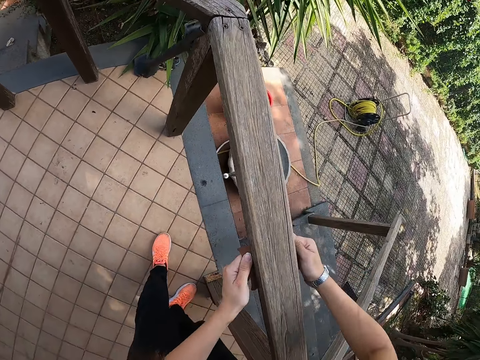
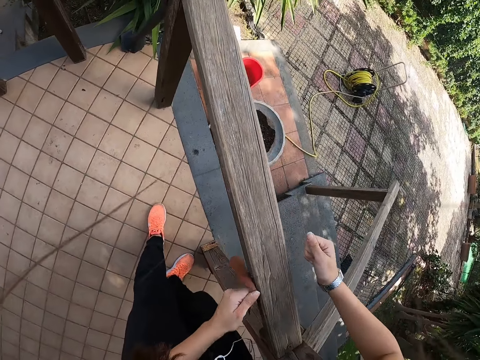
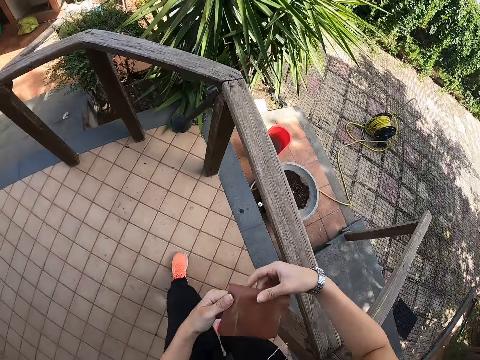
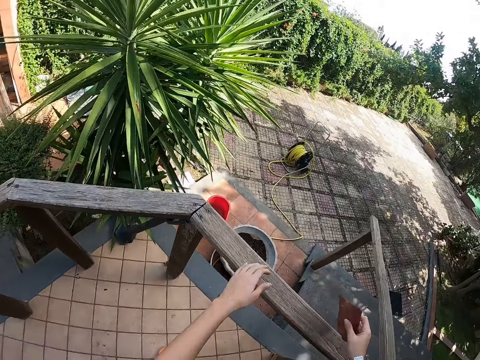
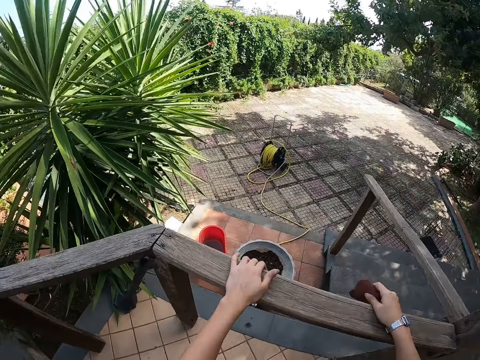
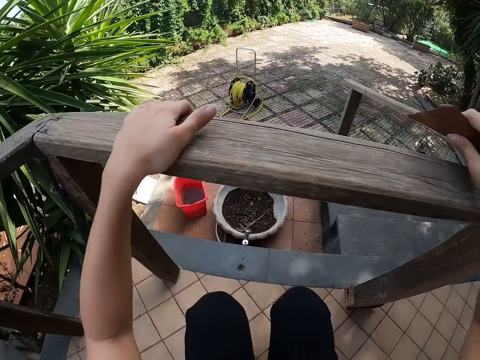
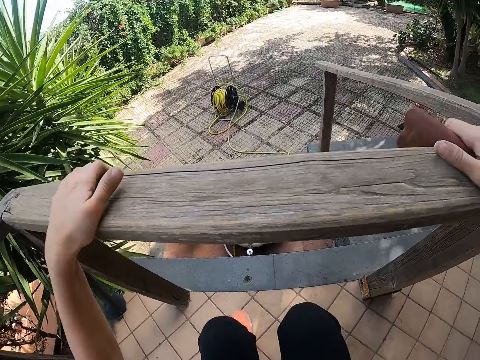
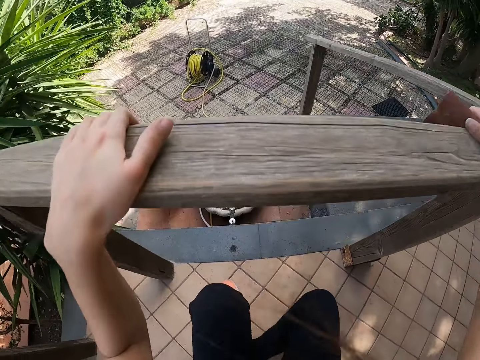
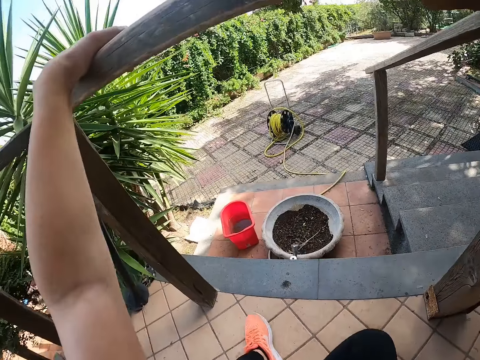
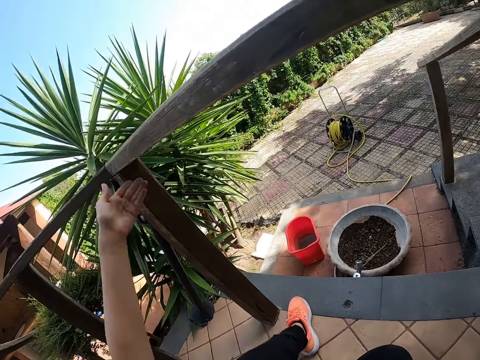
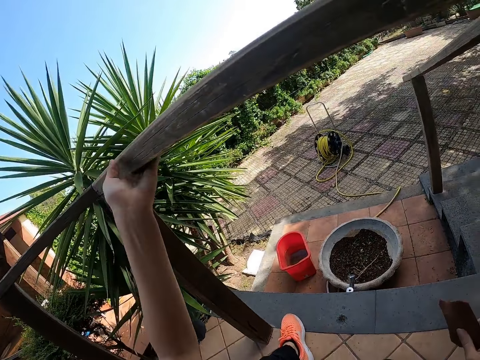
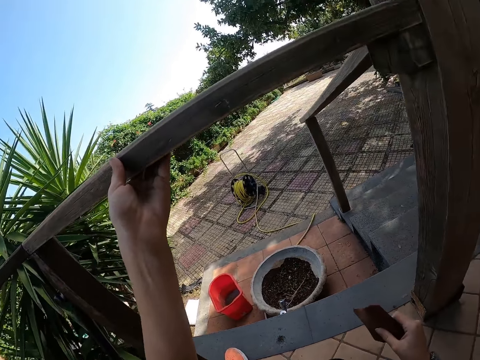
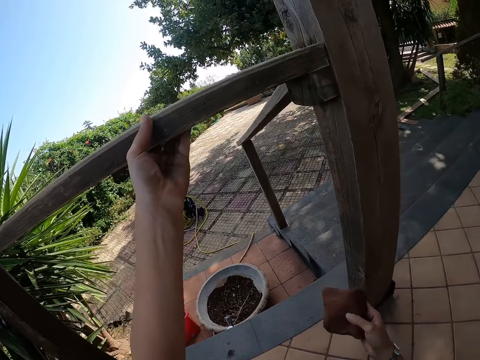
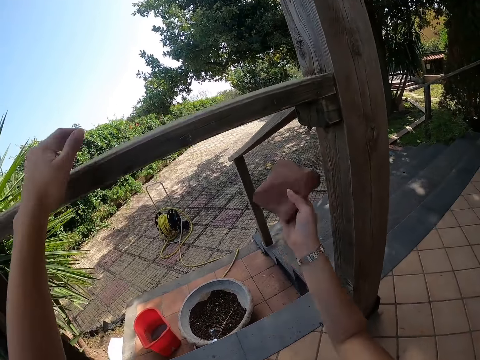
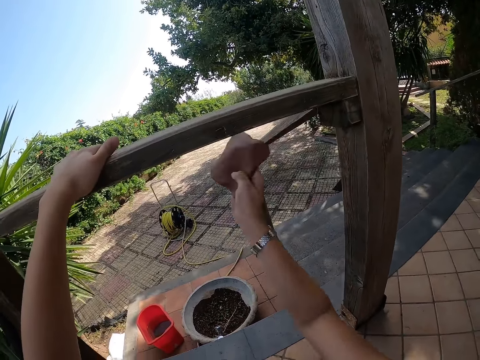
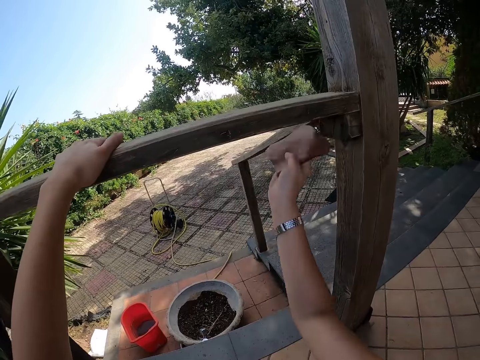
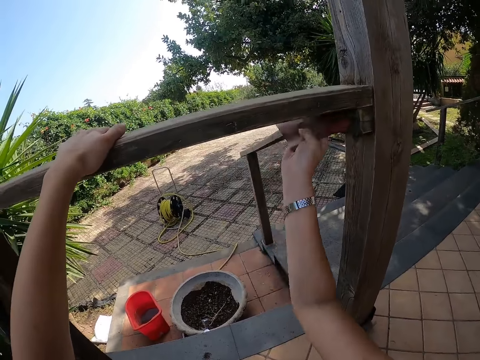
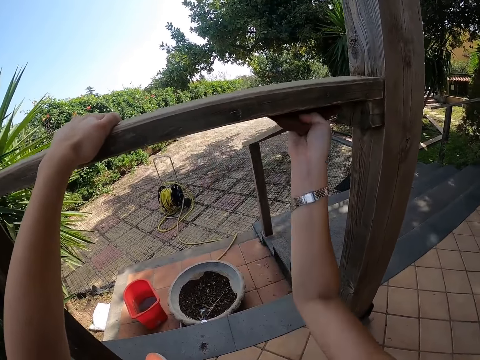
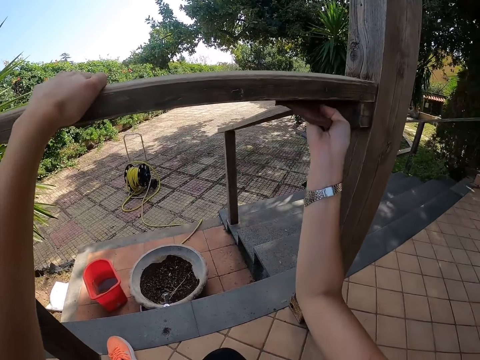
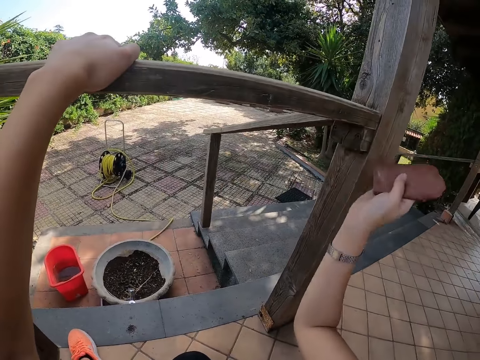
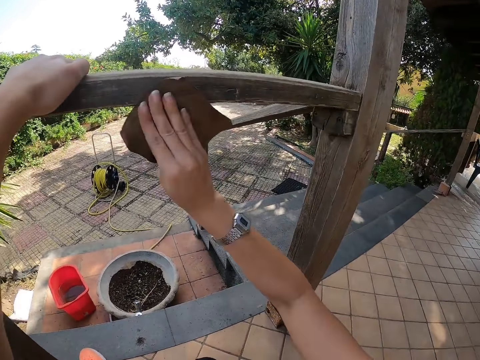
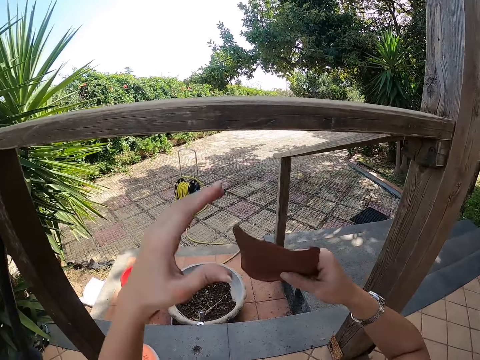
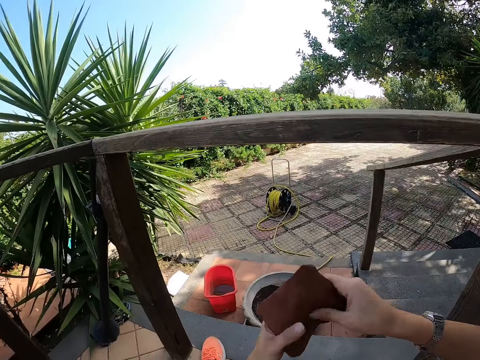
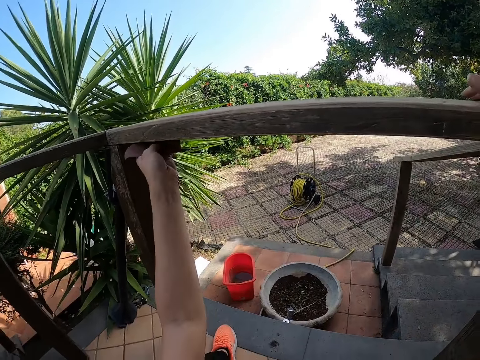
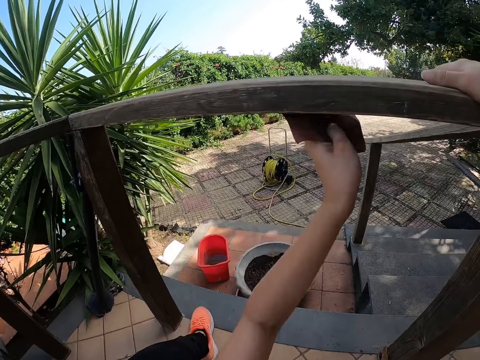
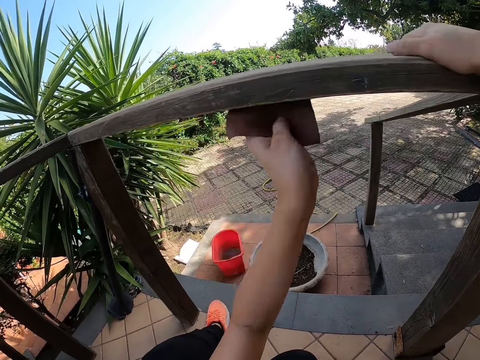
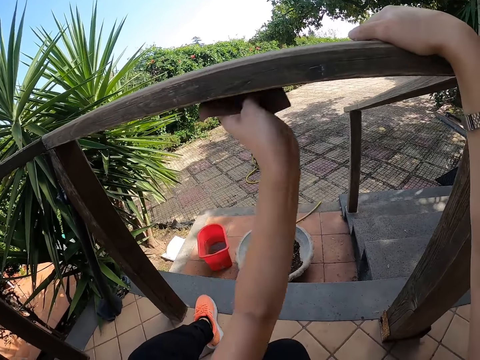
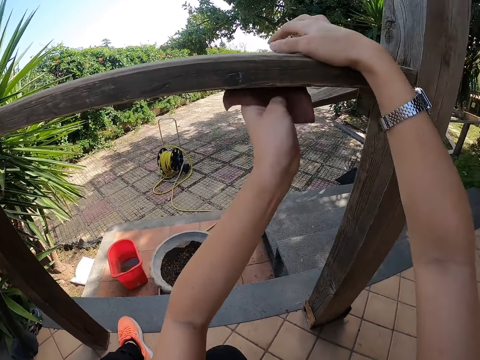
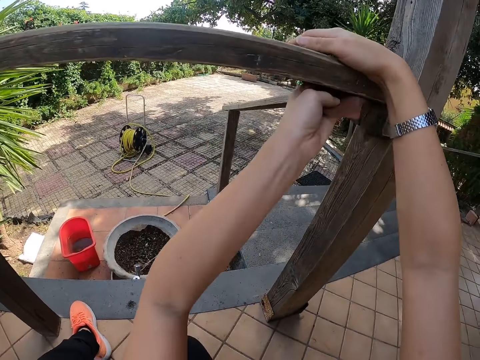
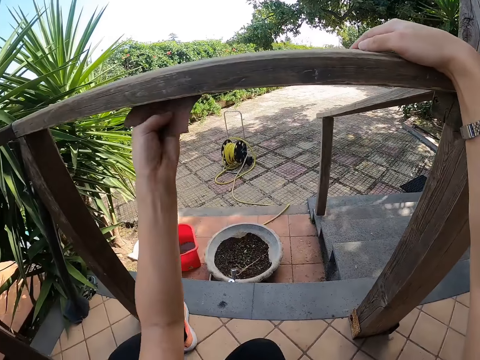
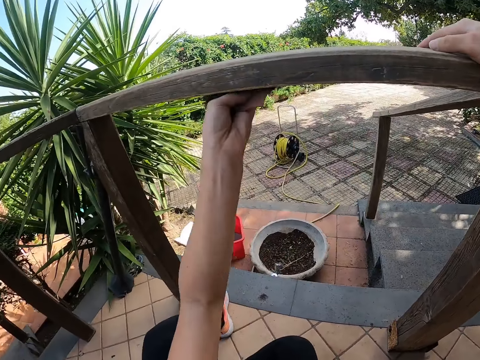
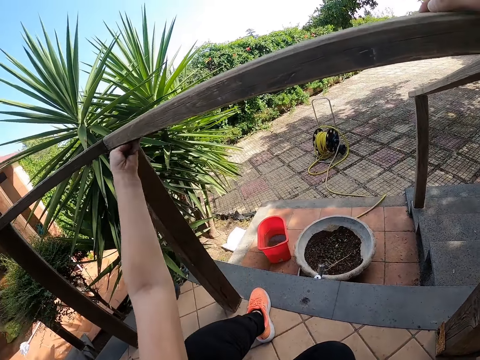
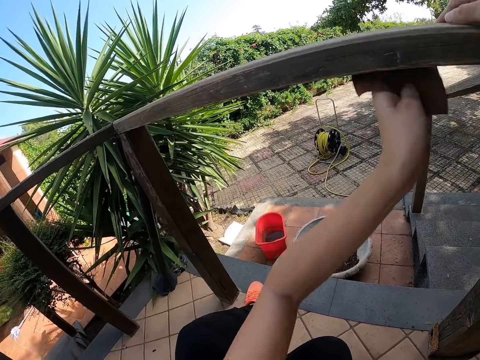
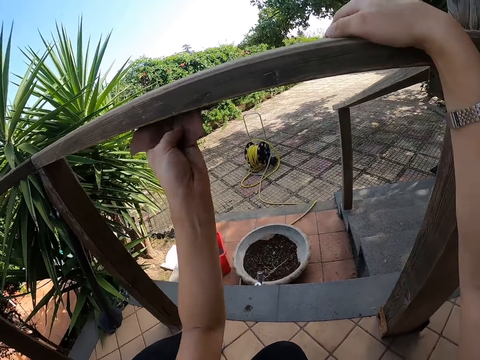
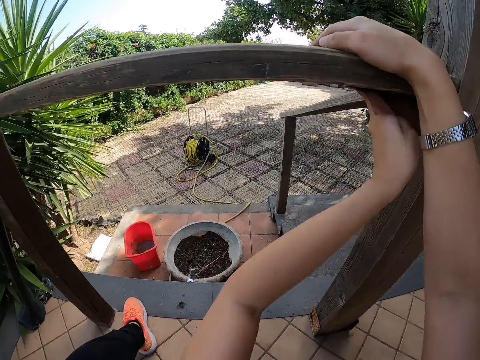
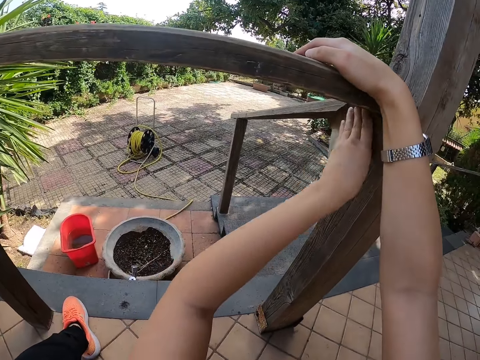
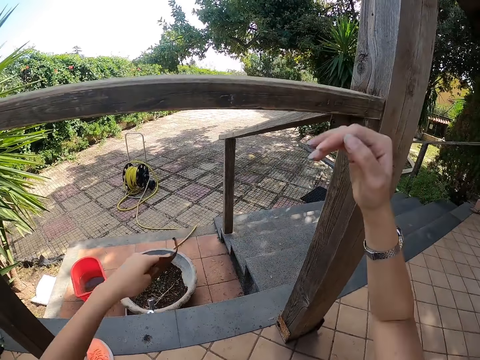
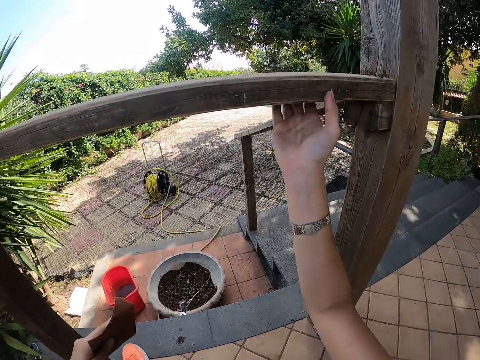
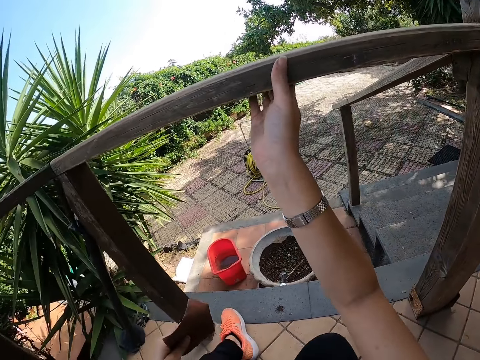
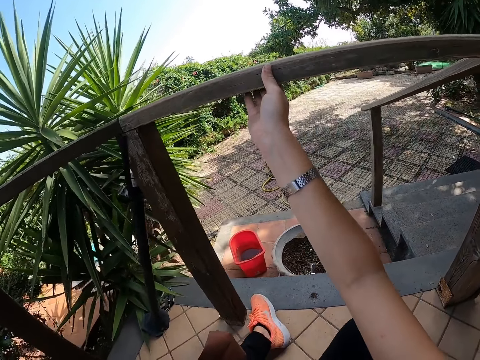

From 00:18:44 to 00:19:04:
The camera wearer loses grip on the sandpaper in her right hand. She passes the sandpaper from her left hand to her right hand. She holds the front porch with her left hand. She holds the front porch with her right hand. She sits on the floor. She squats near the timber. She strokes the lower part of the front porch with her left hand. She holds the front porch with her left hand. She smoothens the front porch with the sandpaper in her right hand. She passes the sandpaper from her right hand to her left hand. She puts her right hand on the front porch. She smoothens the front porch with the sandpaper in her left hand. She strokes the lower part of the front porch with her right hand.

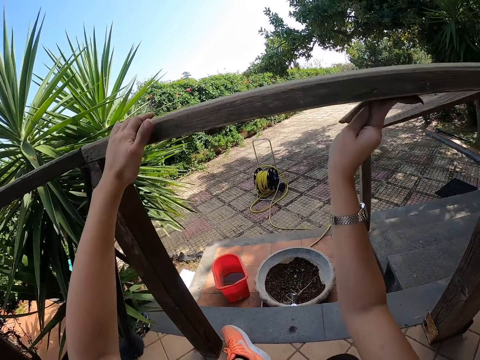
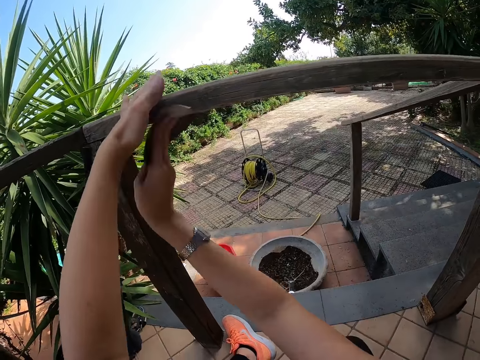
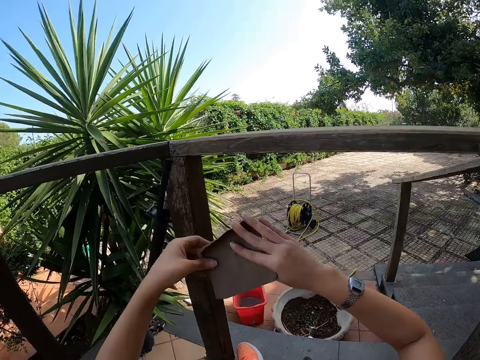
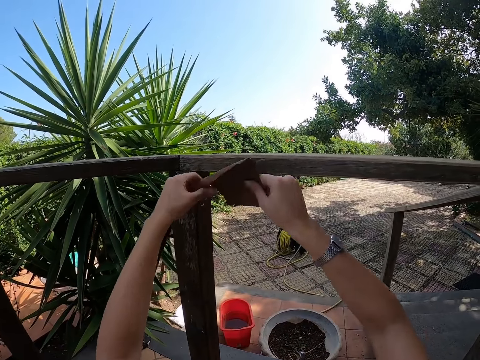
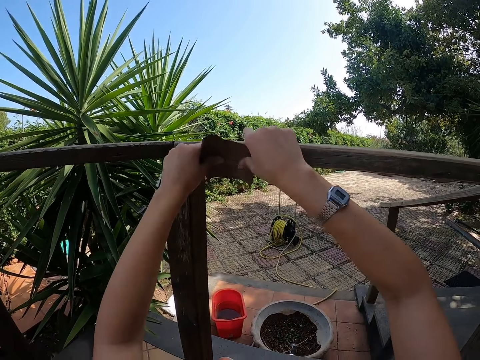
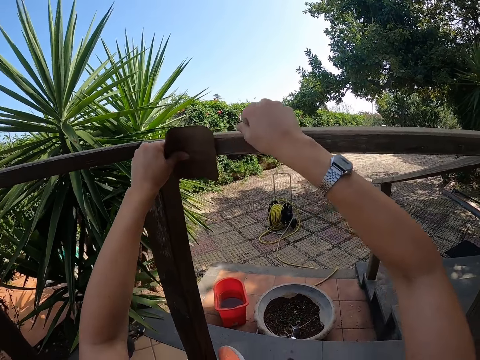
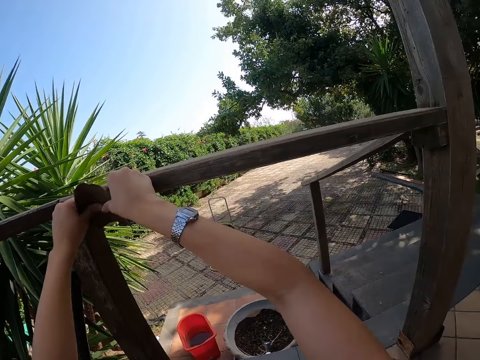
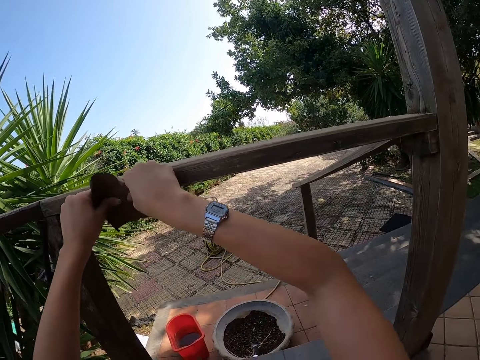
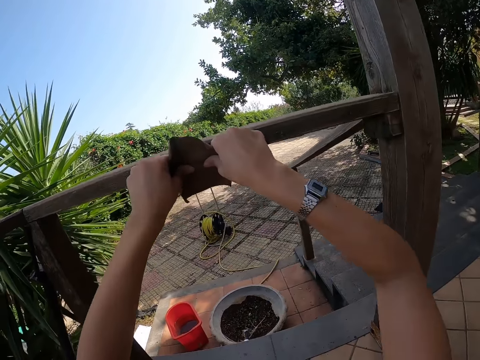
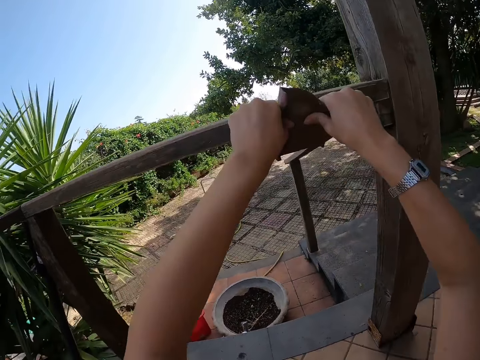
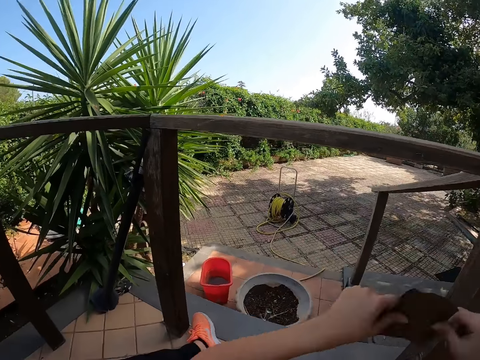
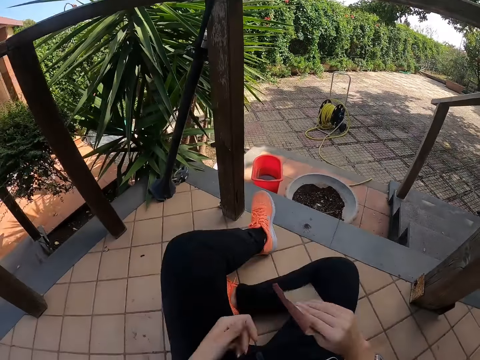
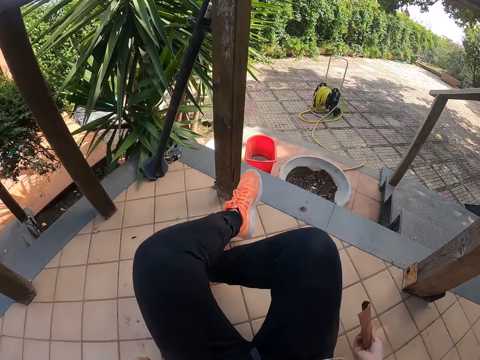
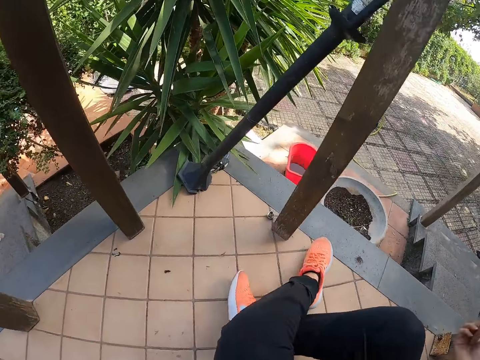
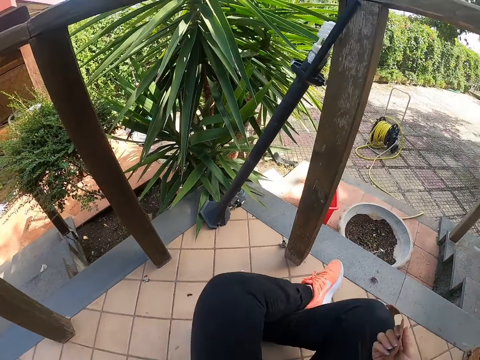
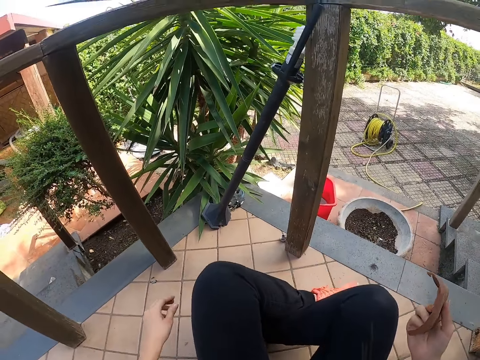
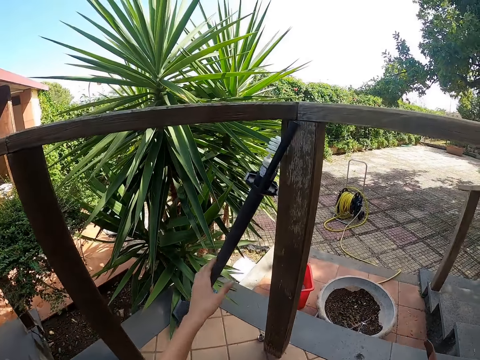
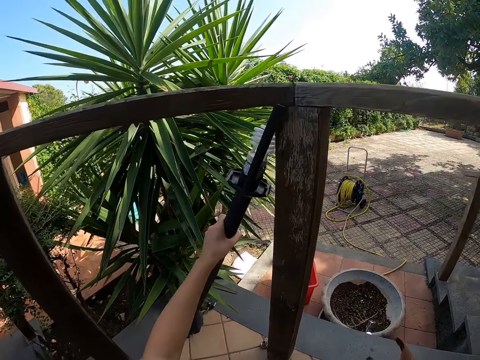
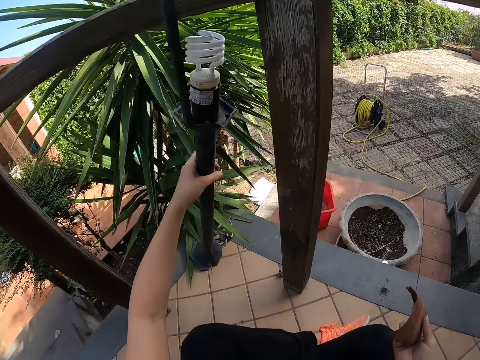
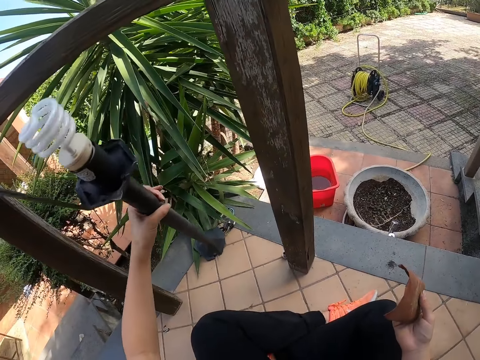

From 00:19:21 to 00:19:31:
The camera wearer holds the front porch or timber with her left hand. She smoothens the lower part of the front porch with the sandpaper in her right hand. She holds the sandpaper with both hands. She smoothens one side of the front porch with the sandpaper in both hands. She adjusts the sandpaper in her hands. She sits down. She adjusts herself on the floor. She moves near the timber. She picks up a lamp post leaning on the front porch with her left hand. She holds the lampstand.
